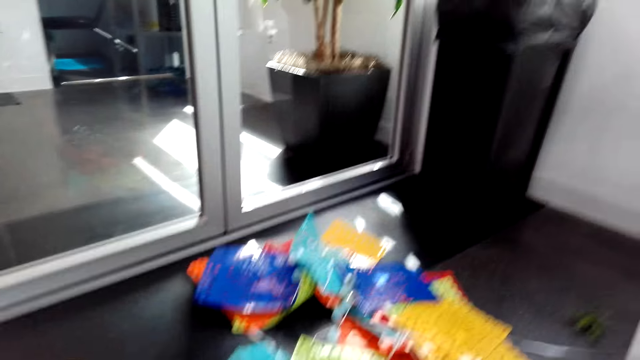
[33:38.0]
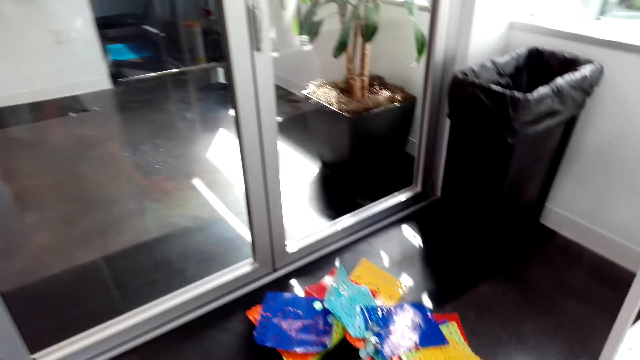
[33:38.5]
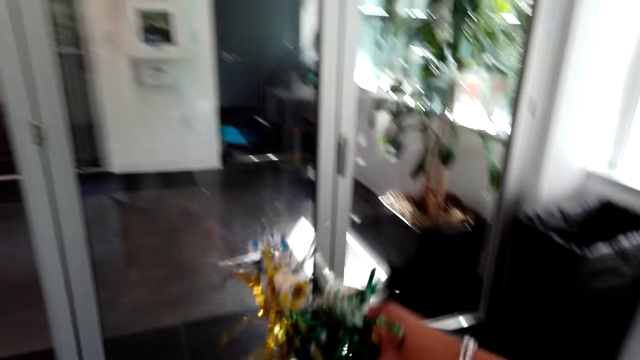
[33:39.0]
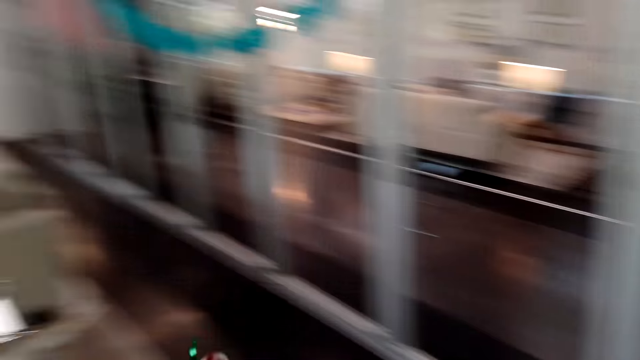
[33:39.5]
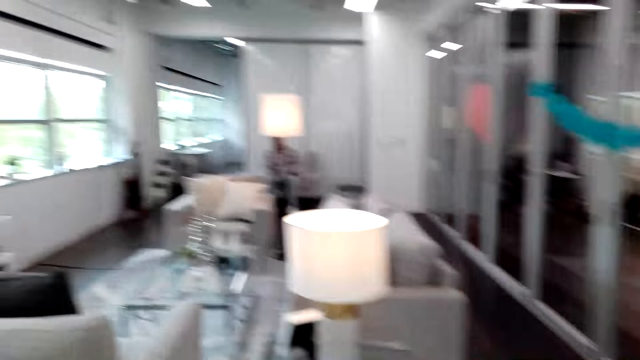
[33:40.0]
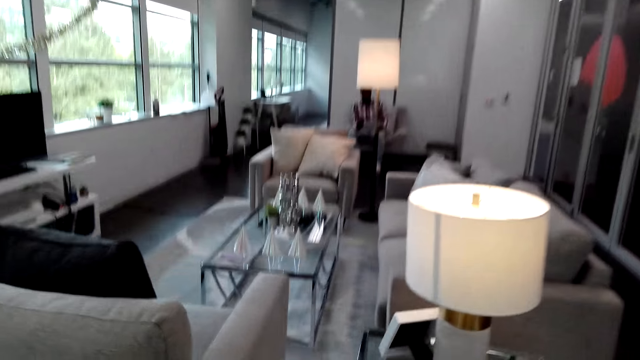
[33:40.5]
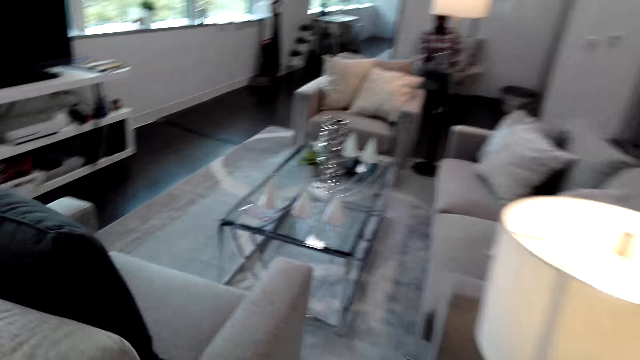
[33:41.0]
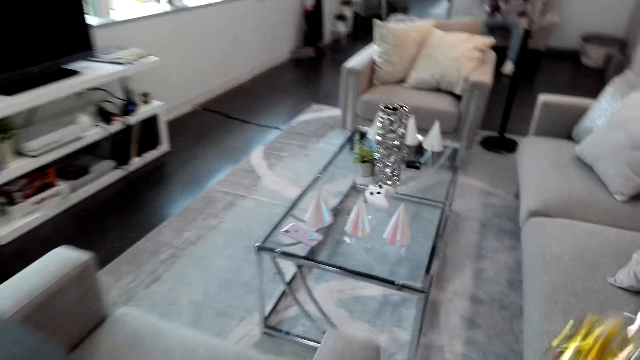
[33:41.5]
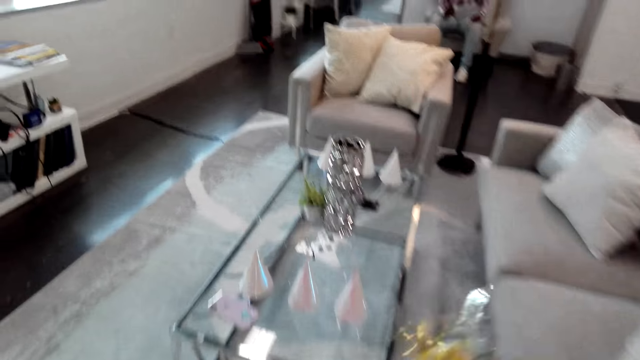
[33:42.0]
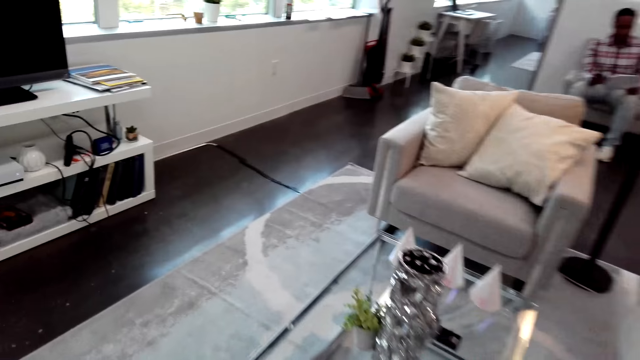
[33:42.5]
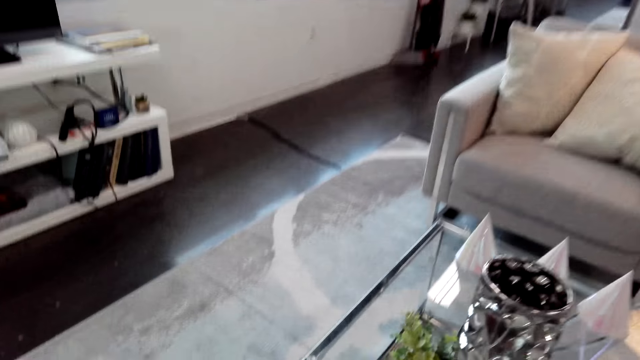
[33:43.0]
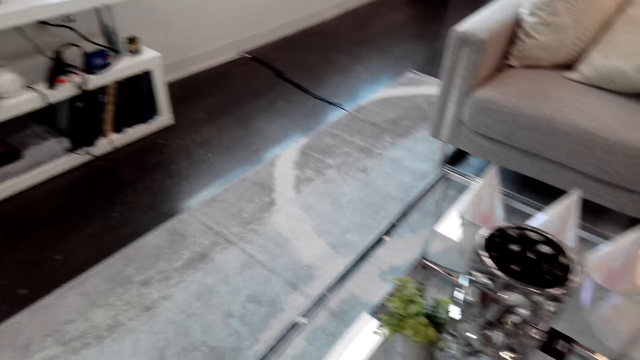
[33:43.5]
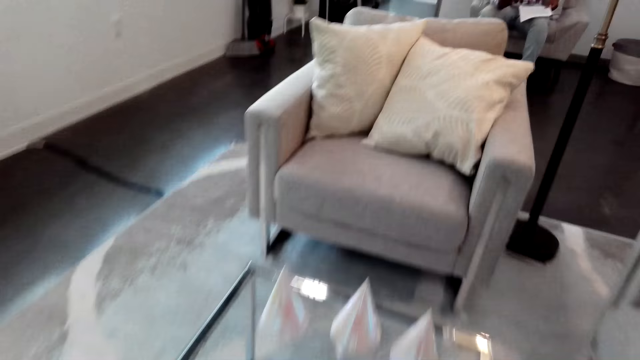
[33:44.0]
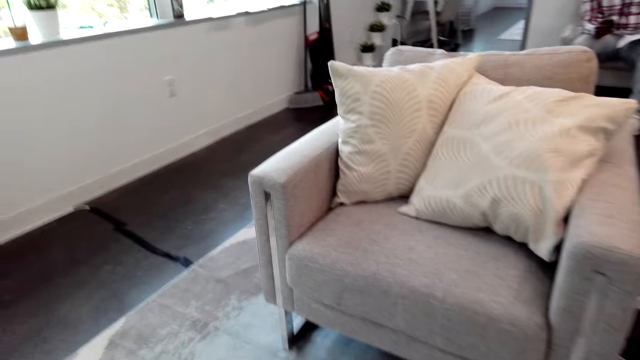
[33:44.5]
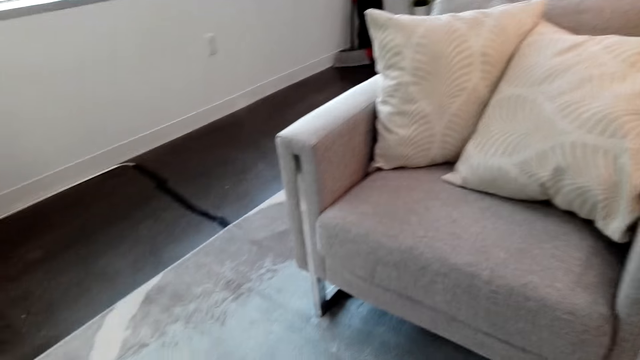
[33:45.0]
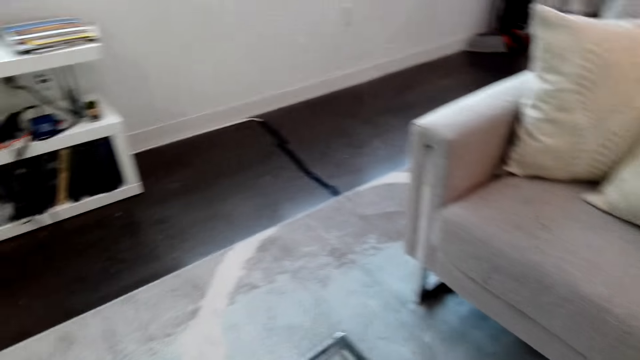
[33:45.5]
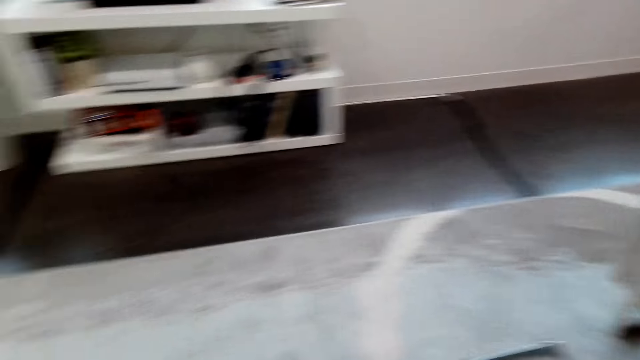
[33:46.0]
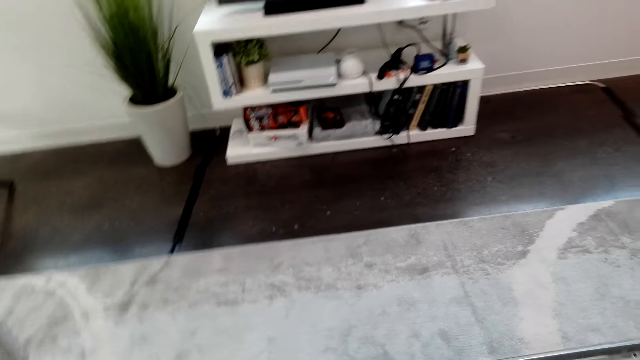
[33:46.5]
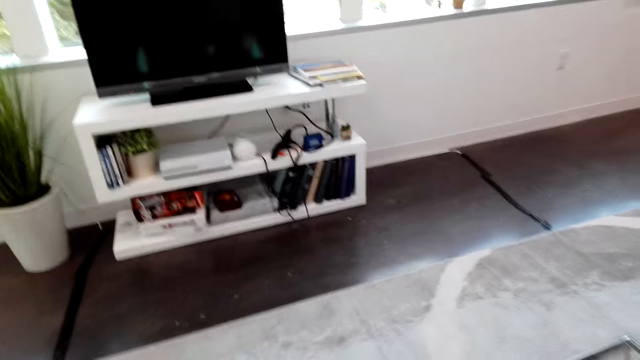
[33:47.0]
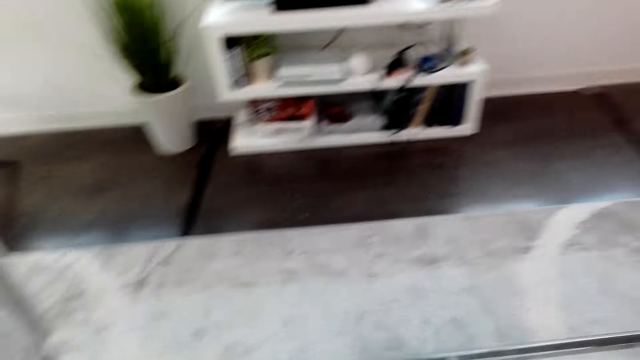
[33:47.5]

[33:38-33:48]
The camera wearer picks up a decoration from the box. They hold the decoration. They move around. They look around the house. They put the decoration on the table. They fix something.

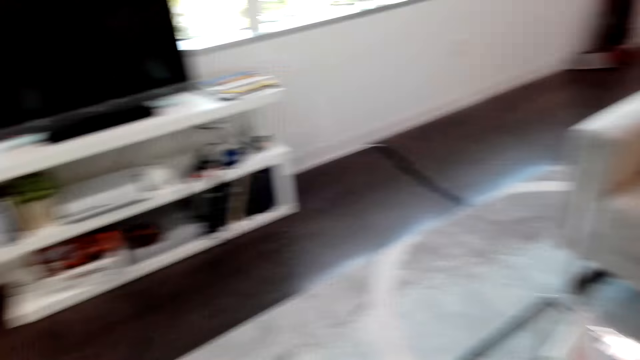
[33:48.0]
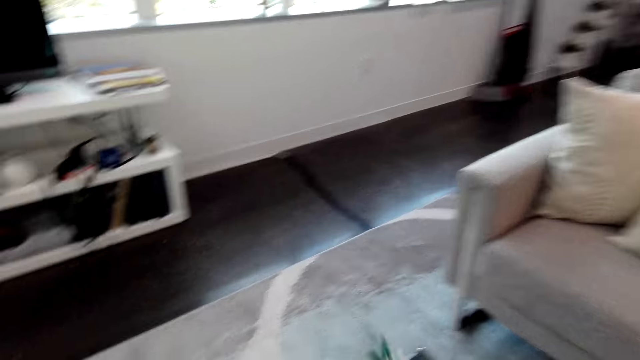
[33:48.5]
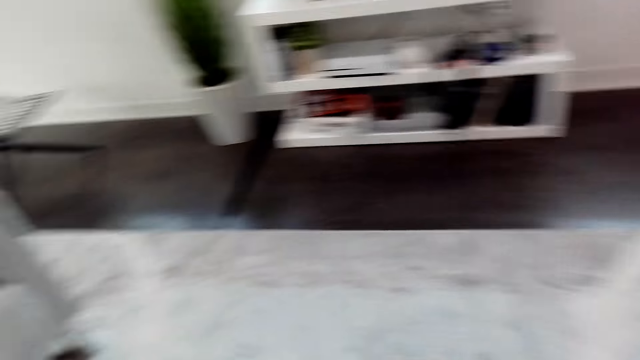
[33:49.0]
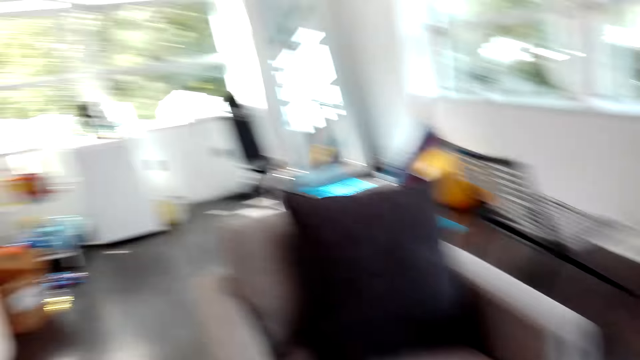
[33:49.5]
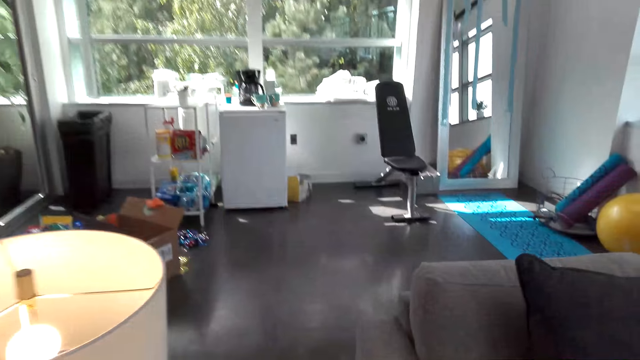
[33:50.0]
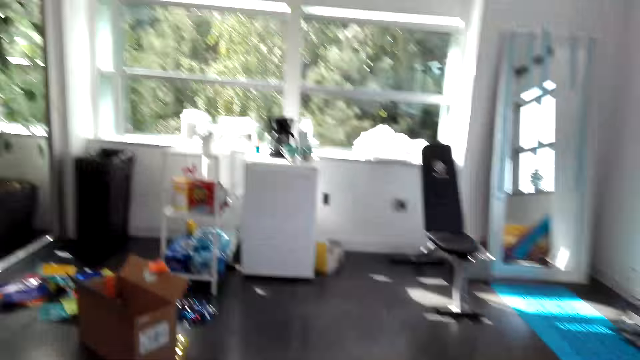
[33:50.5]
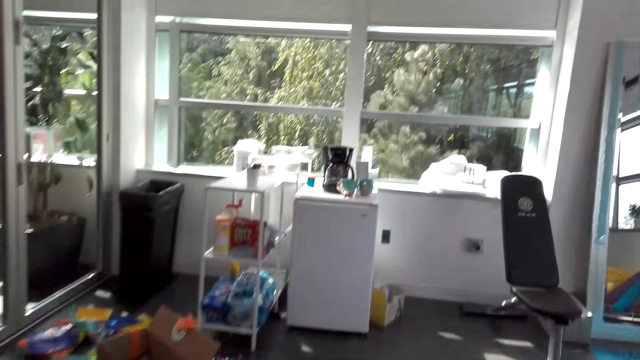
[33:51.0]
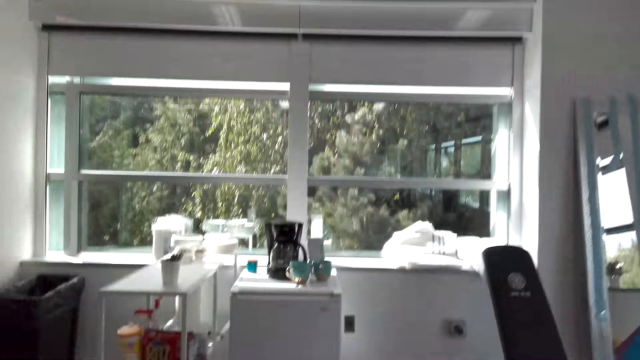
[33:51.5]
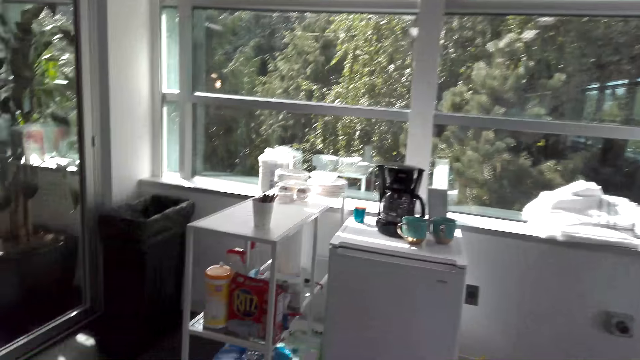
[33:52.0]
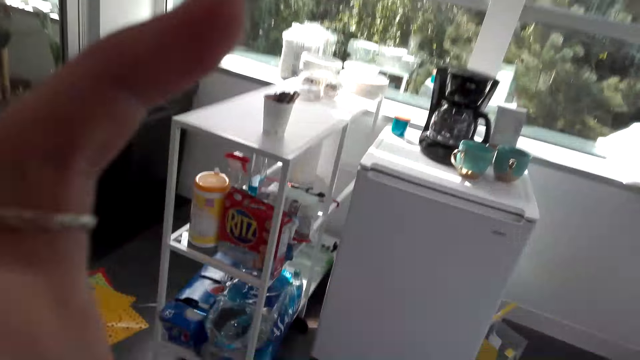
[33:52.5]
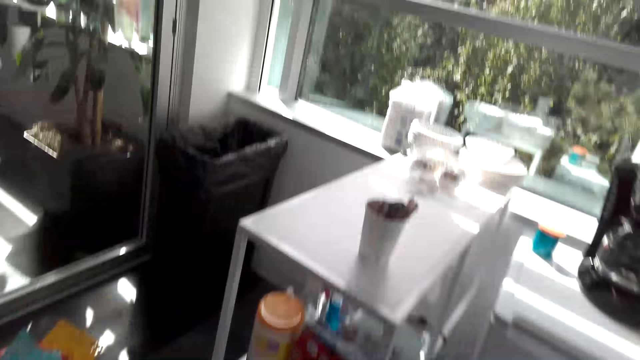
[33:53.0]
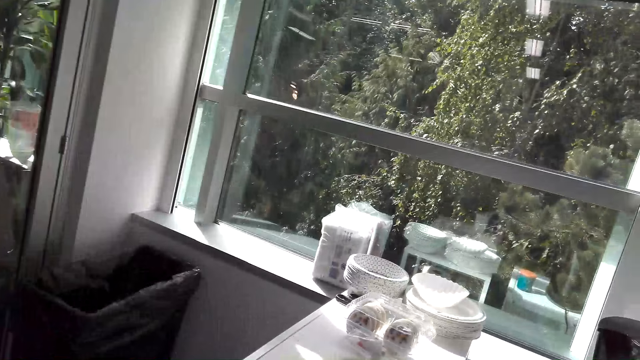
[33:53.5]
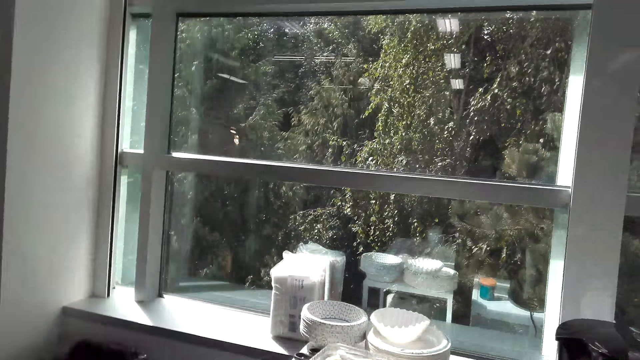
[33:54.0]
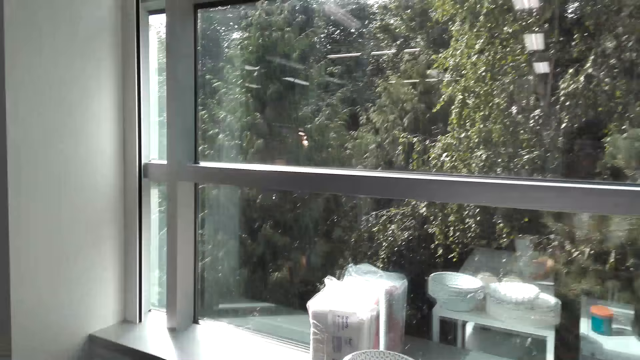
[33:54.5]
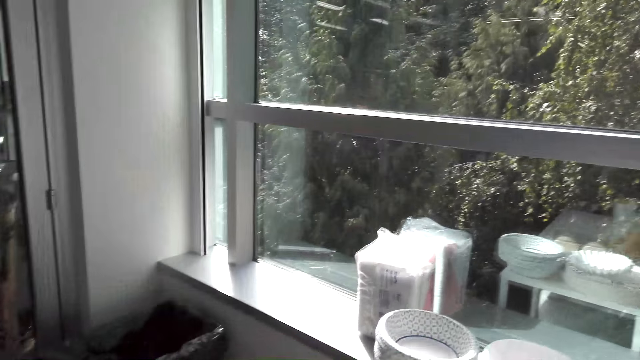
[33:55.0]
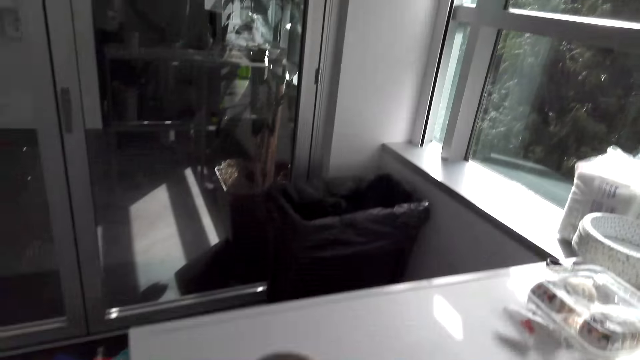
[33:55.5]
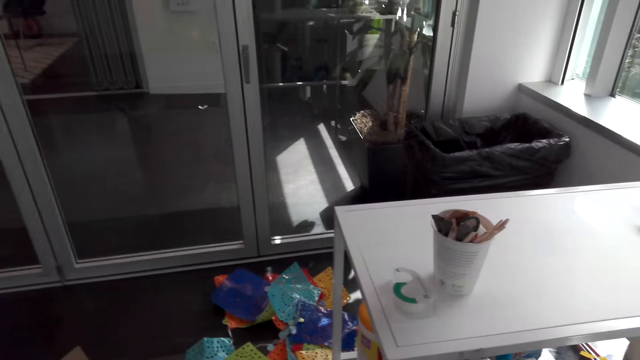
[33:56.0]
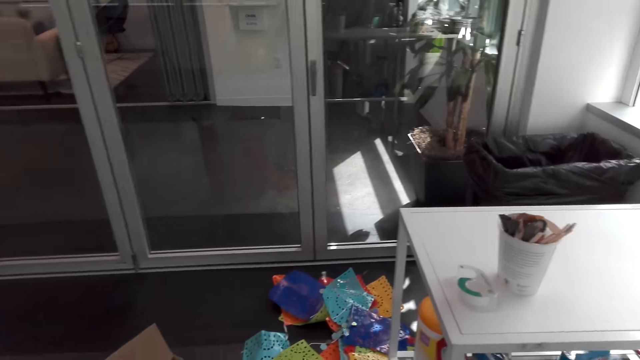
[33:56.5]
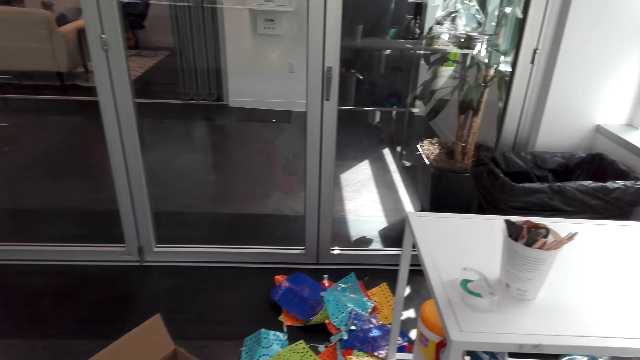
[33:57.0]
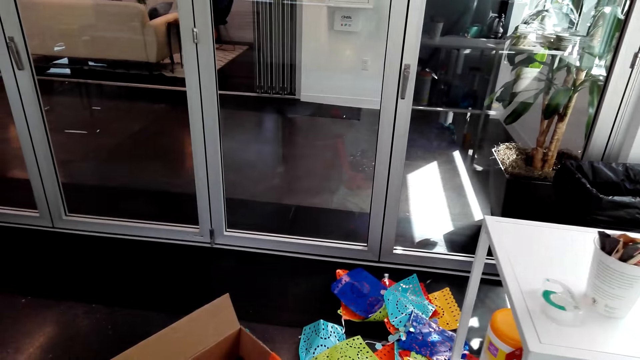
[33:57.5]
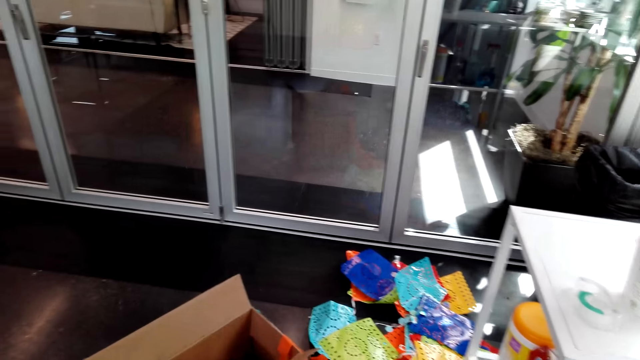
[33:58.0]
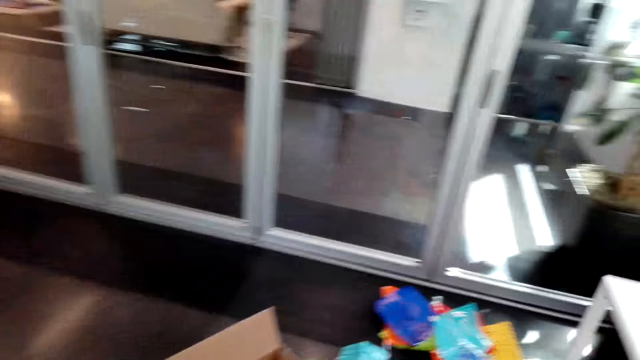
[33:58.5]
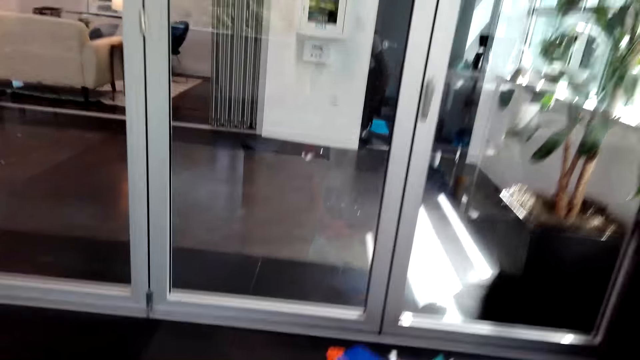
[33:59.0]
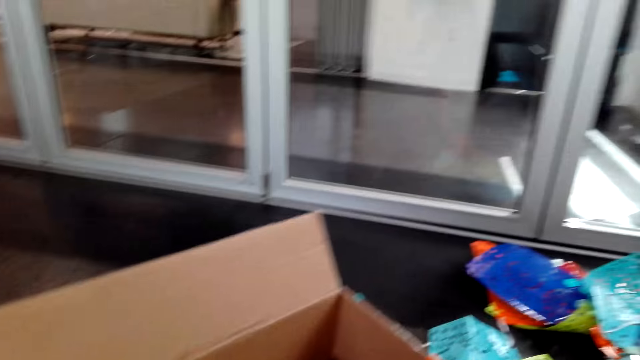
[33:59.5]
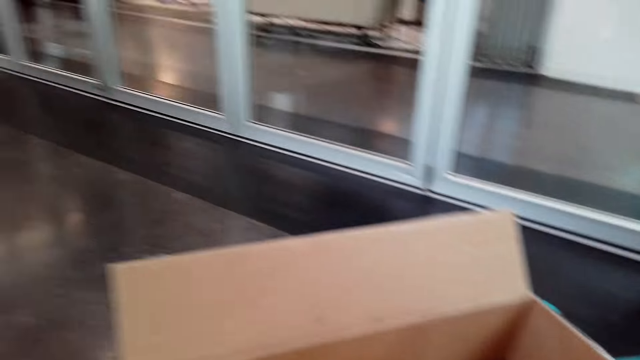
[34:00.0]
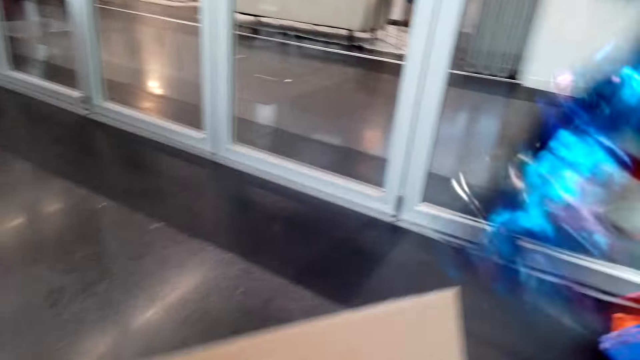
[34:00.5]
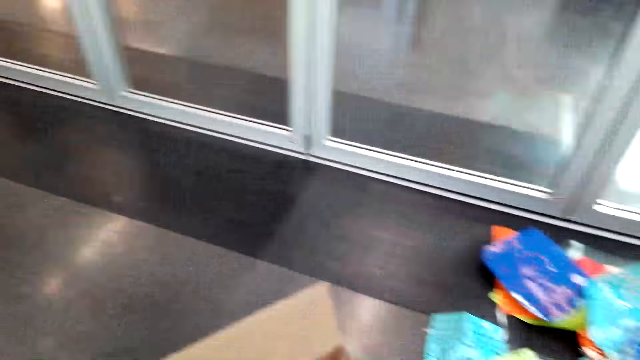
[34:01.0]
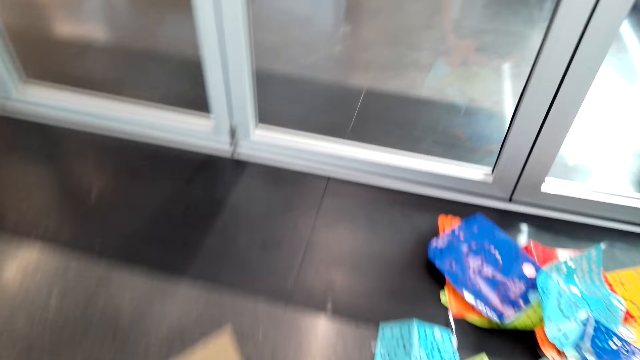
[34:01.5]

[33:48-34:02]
The camera wearer looks around the house. They walk around the house. They touch the camera. They look around. They converse with a man. The man converses with the camera wearer. The camera wearer picks up the decorations on the floor.
